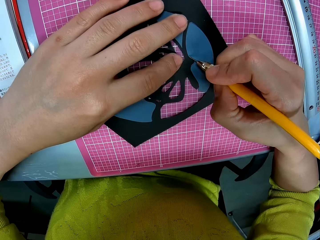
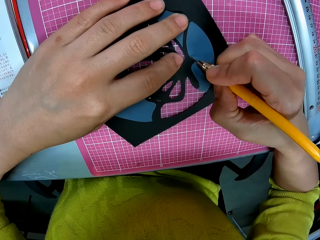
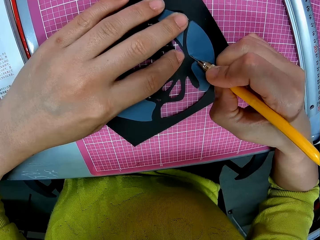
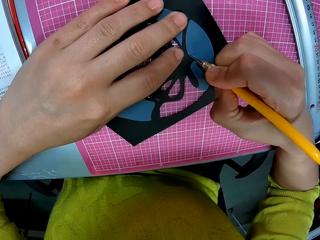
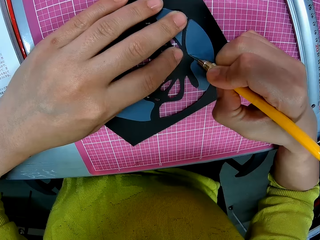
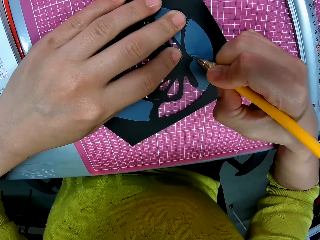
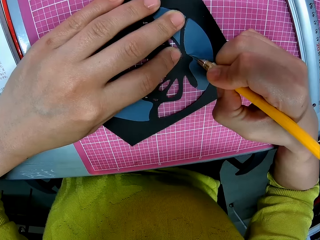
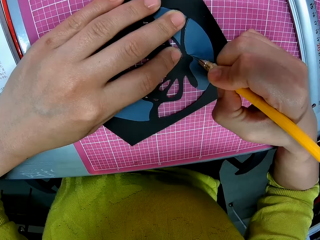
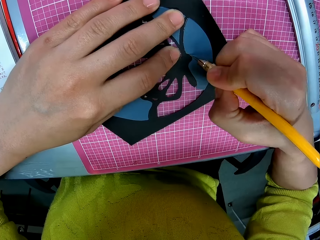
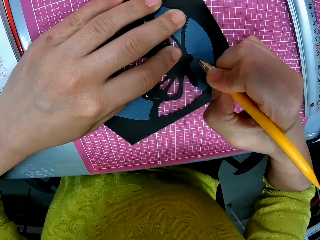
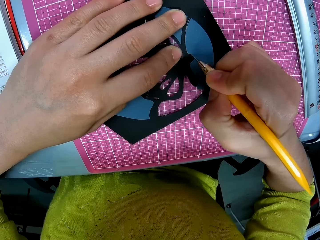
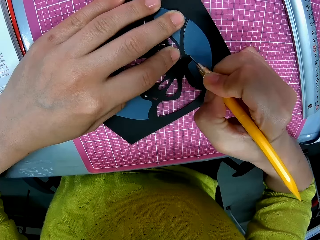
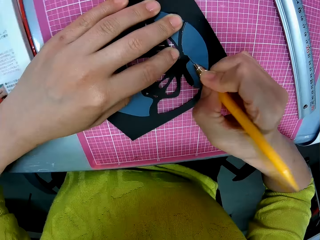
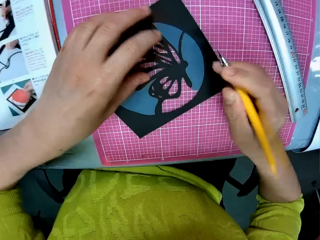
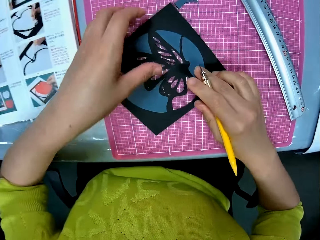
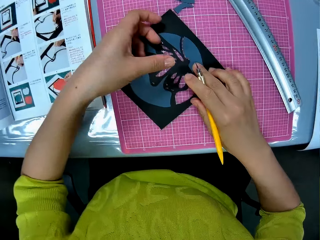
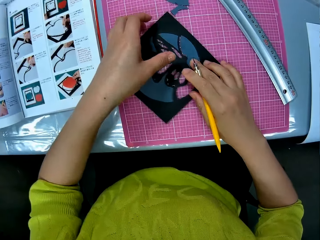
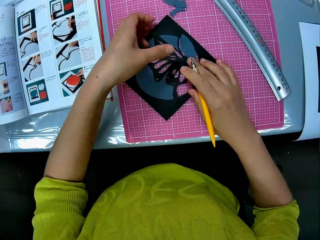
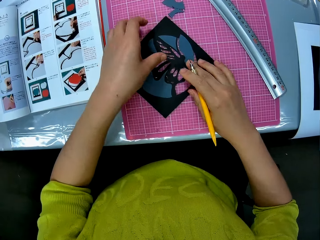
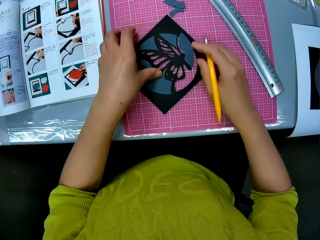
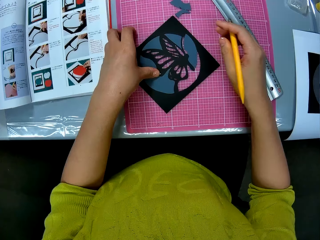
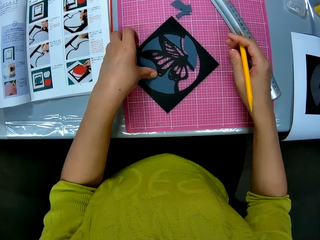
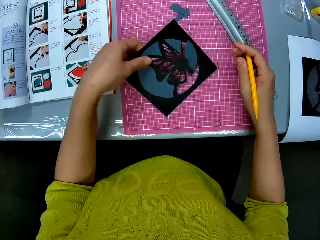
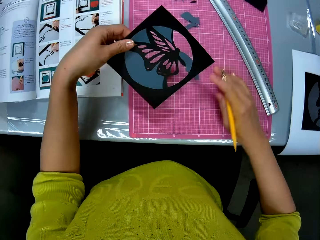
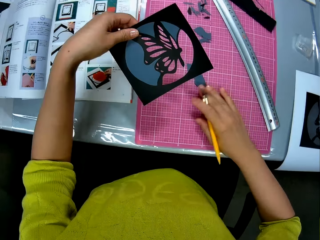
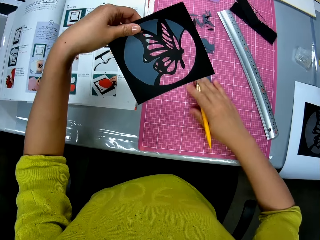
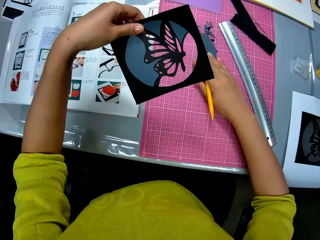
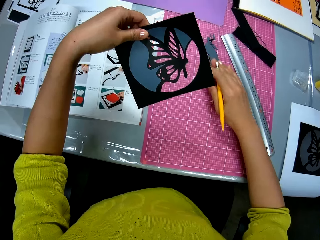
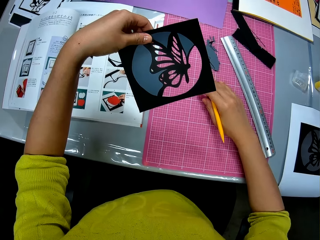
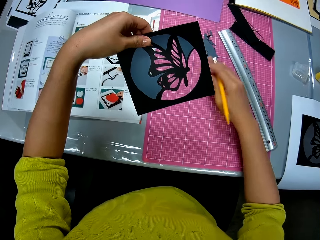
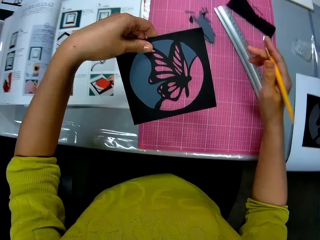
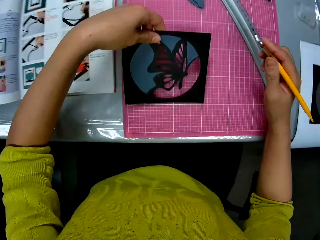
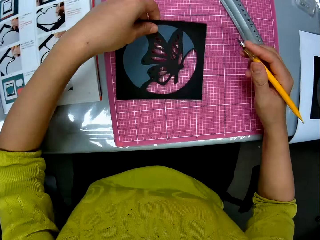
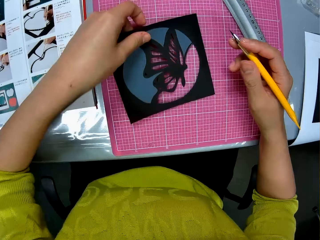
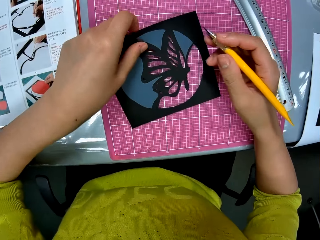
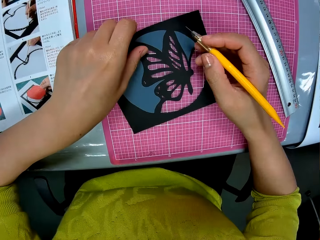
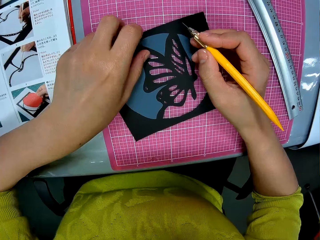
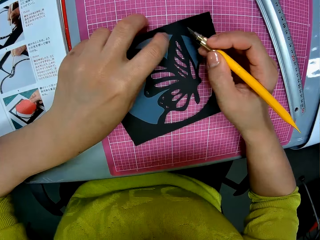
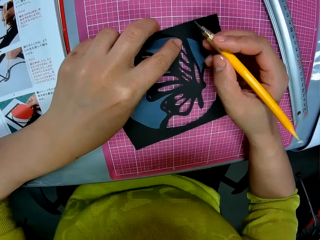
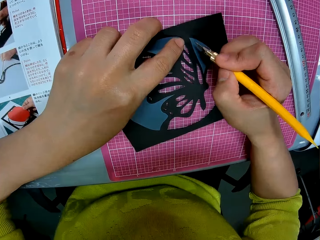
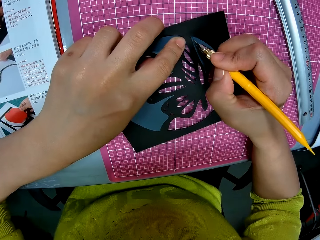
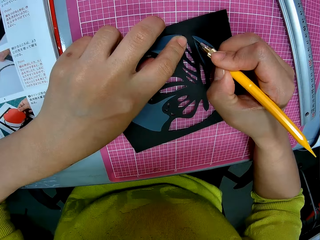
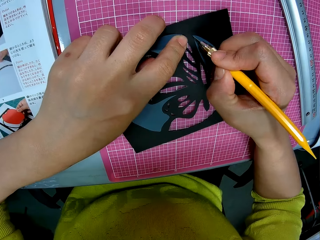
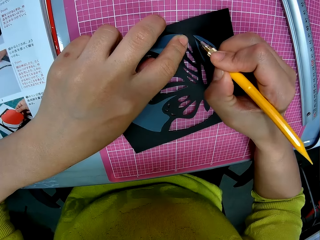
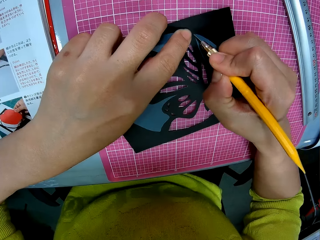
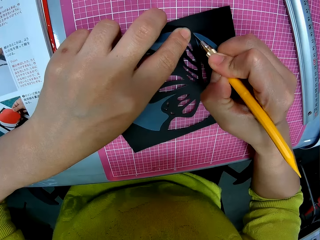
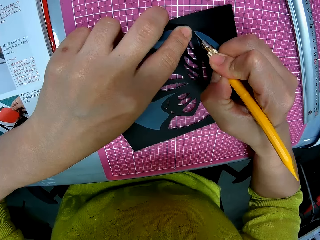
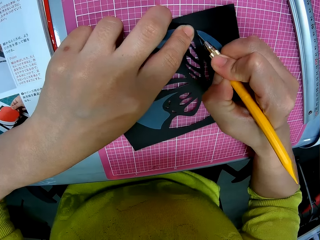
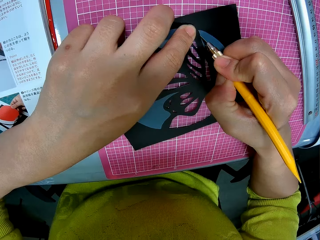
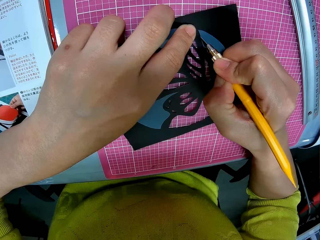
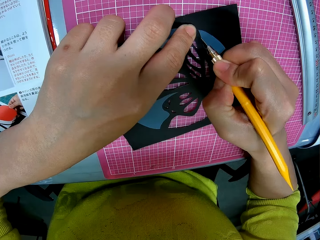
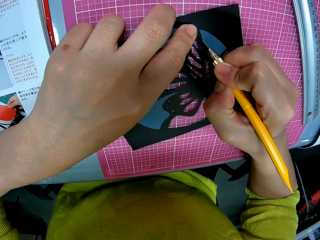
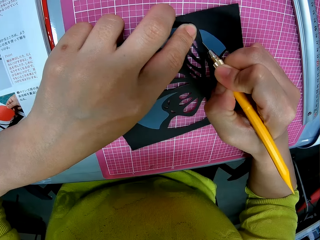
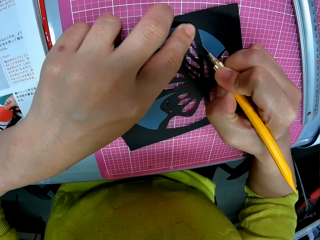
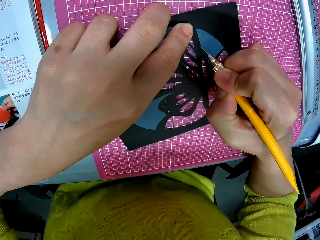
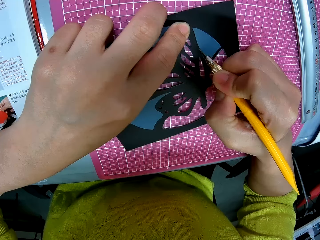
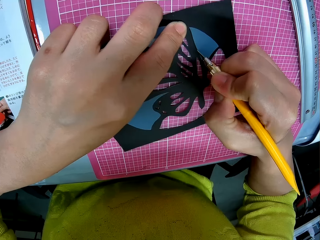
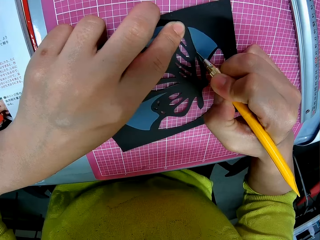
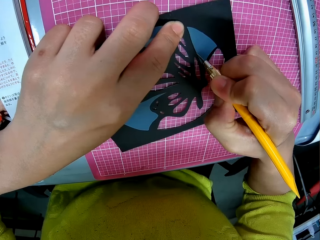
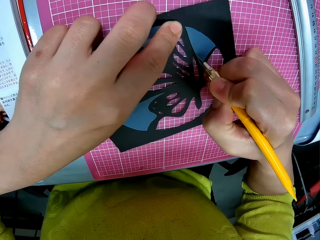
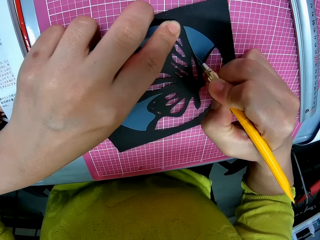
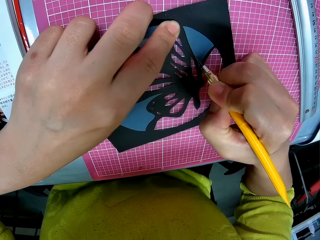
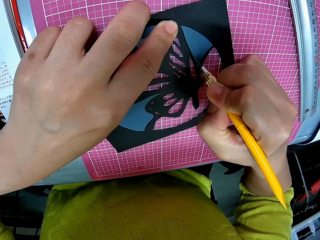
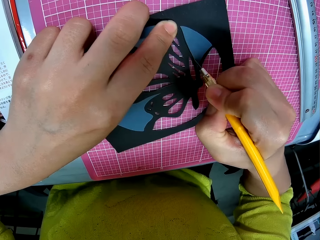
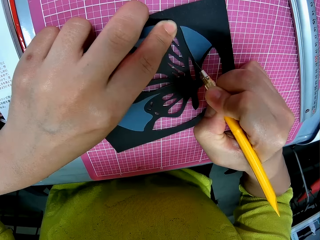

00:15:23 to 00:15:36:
The camera wearer cuts the photograph with the pen cutter in his right hand. He adjusts the cut out art. He picks up the photograph on the table with his left hand. He sweeps pieces of paper on the table with his right hand. He puts the photograph on the table. He cuts the photograph with the pen cutter in his right hand.

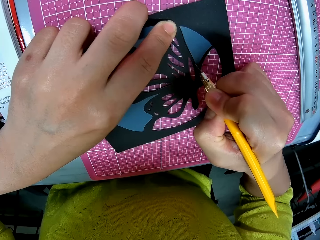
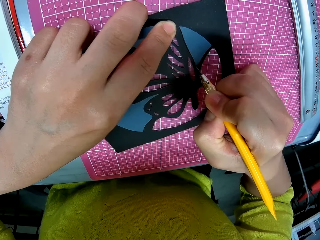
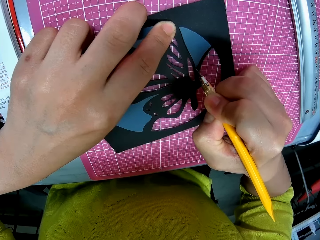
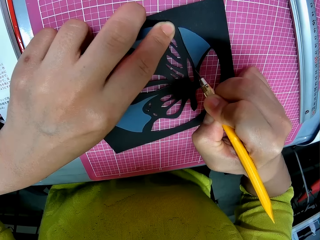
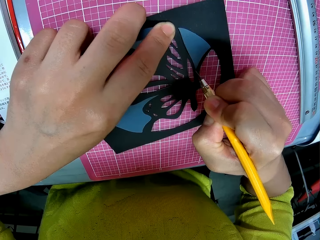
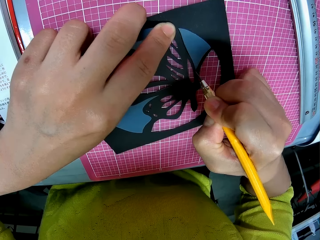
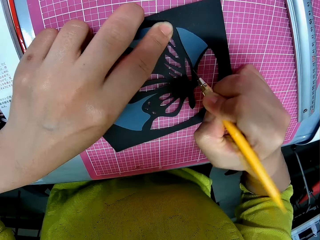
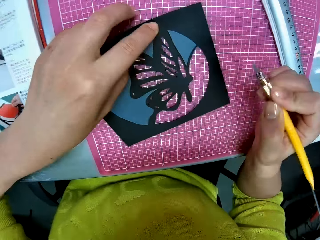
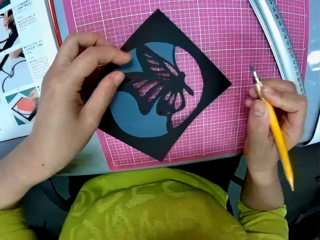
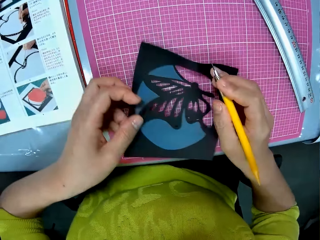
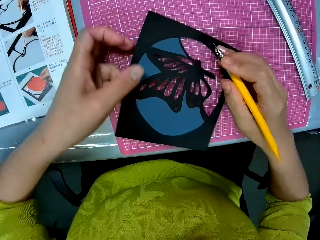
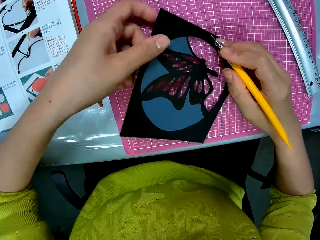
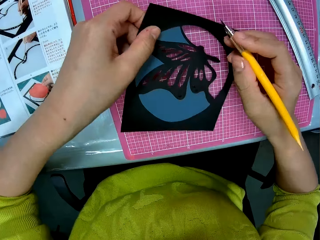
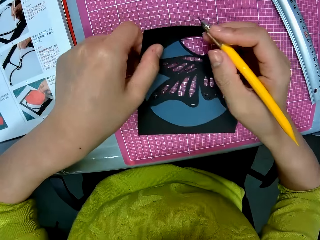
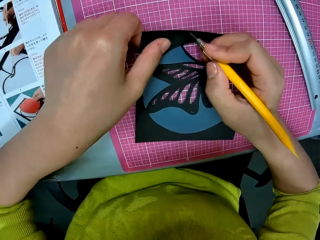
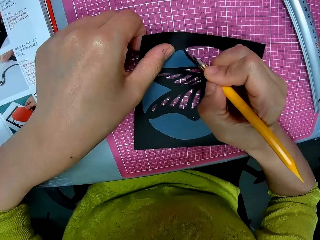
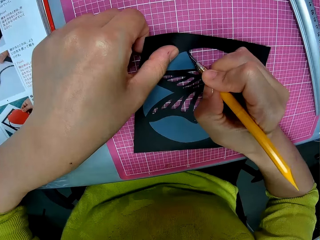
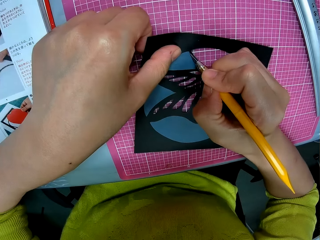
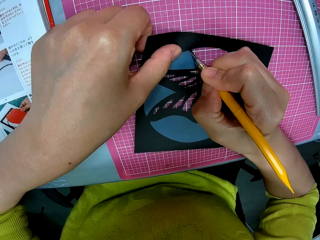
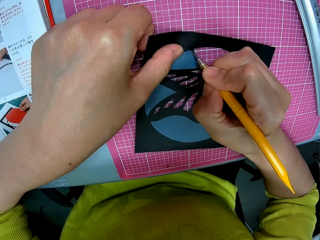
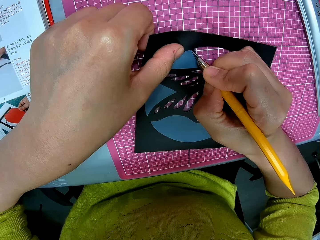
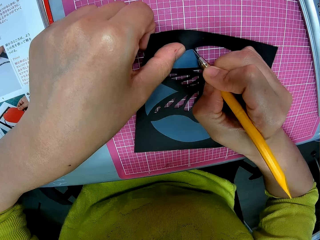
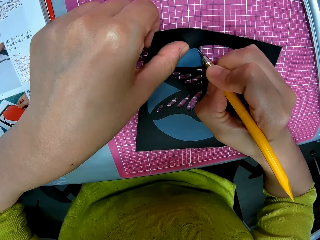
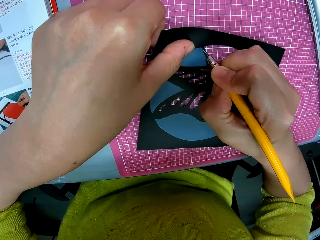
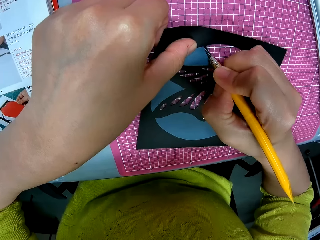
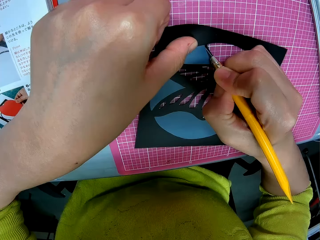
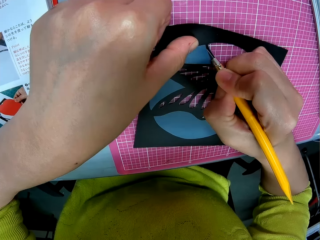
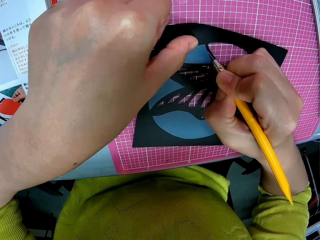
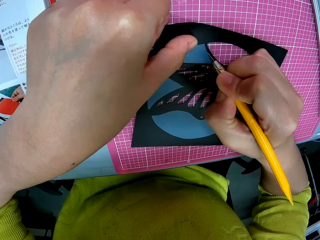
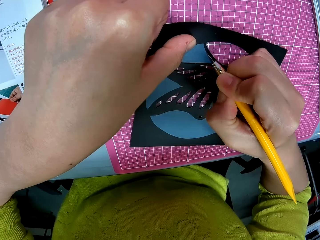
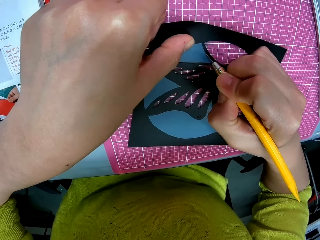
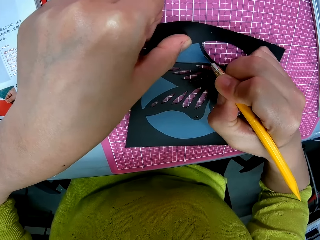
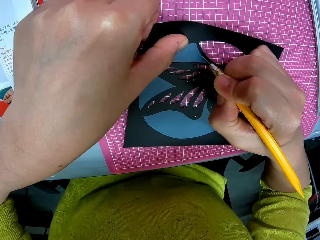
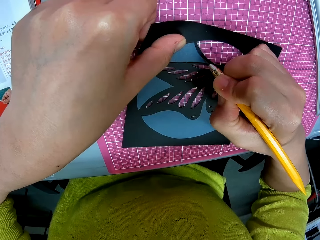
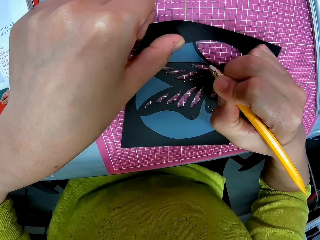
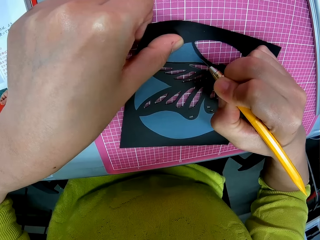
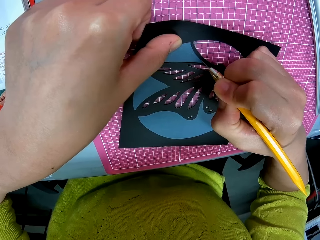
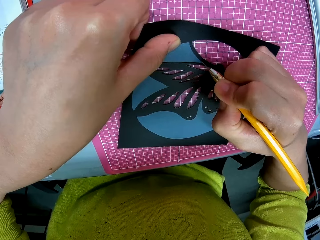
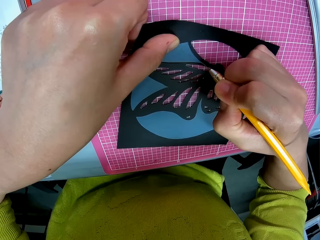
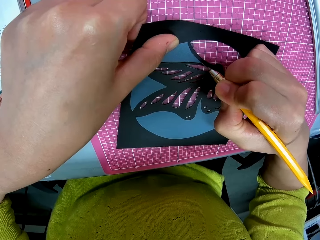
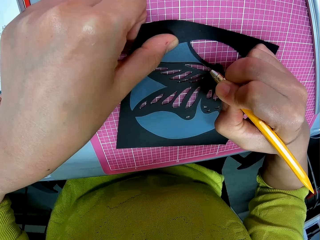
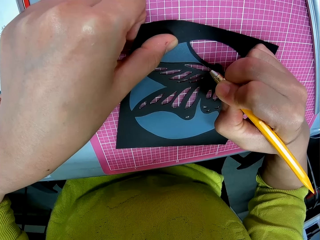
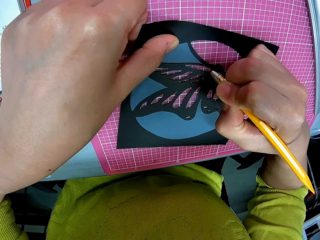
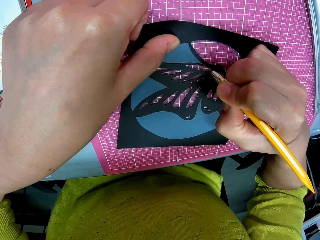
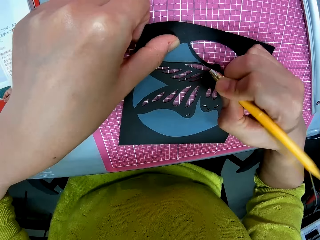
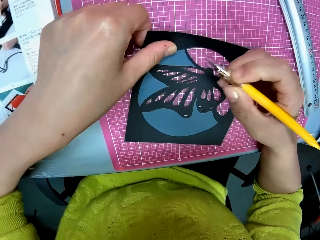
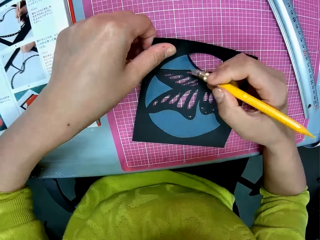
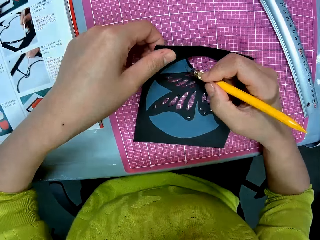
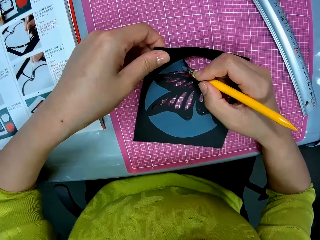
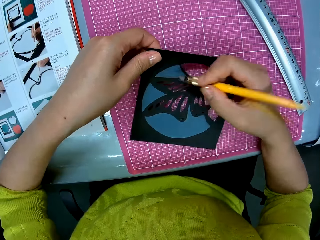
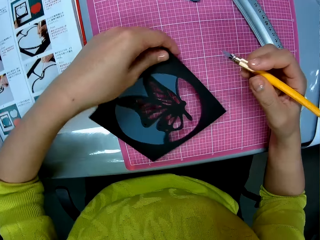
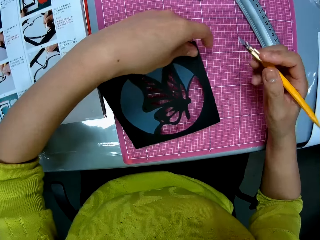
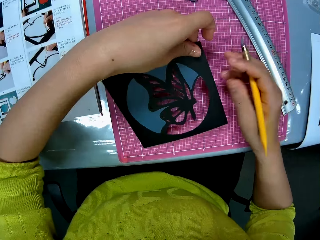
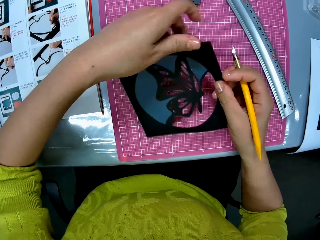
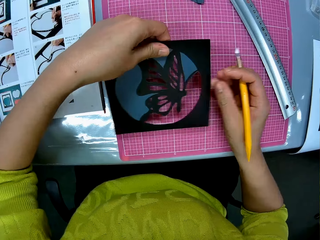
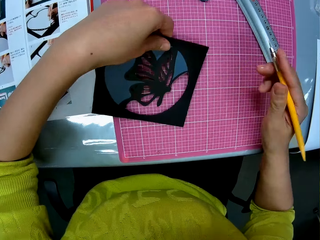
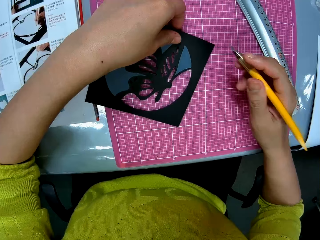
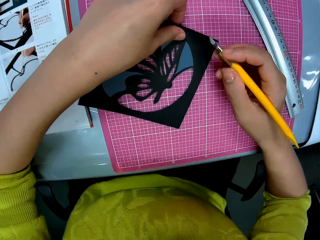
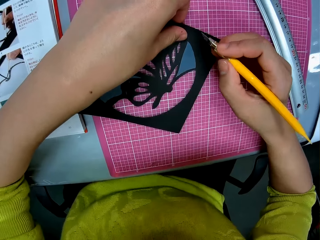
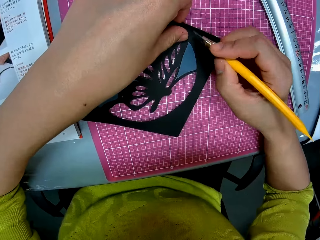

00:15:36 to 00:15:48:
The camera wearer adjusts the photograph with his left hand. He cuts the photograph with the pen cutter in his right hand. He adjusts the photograph with his left hand.
